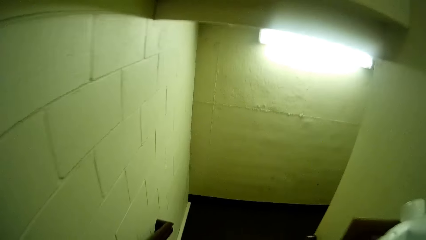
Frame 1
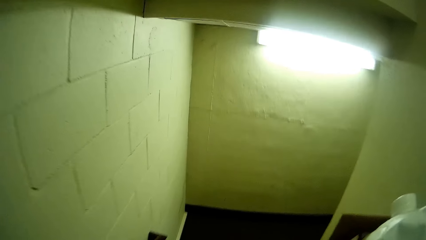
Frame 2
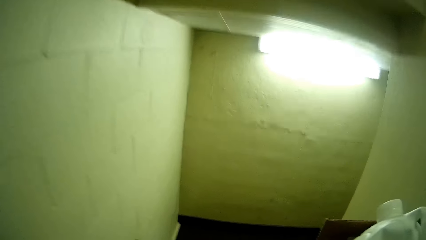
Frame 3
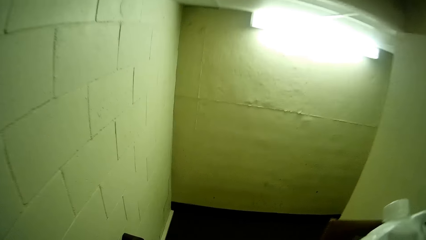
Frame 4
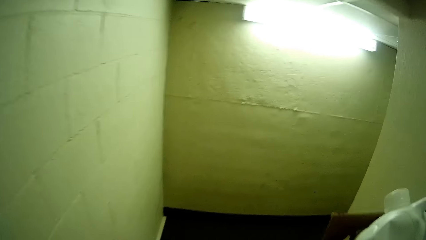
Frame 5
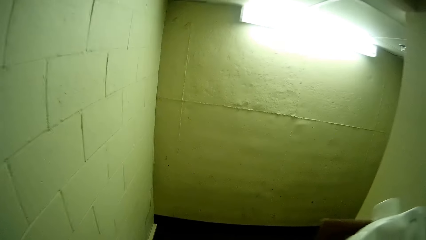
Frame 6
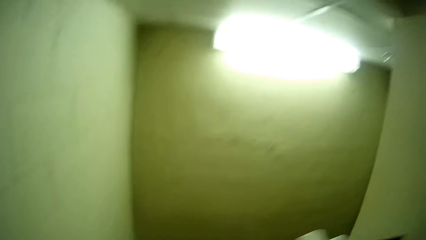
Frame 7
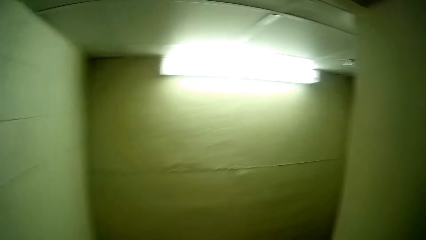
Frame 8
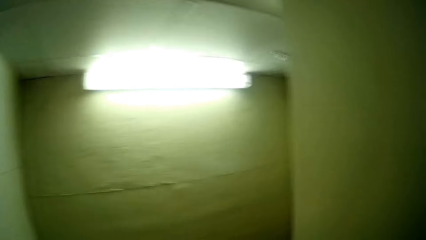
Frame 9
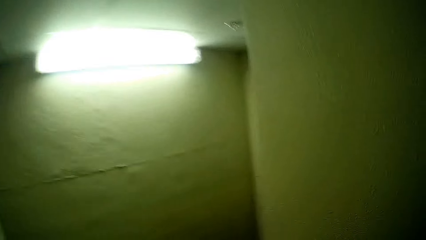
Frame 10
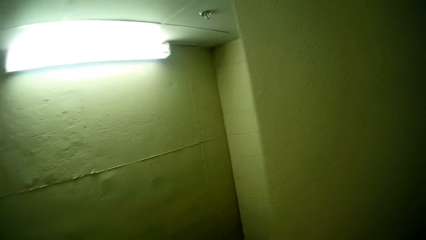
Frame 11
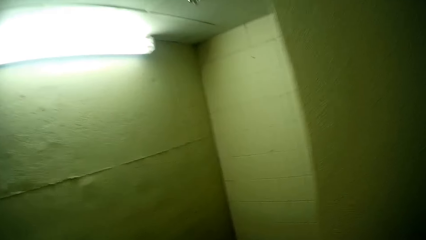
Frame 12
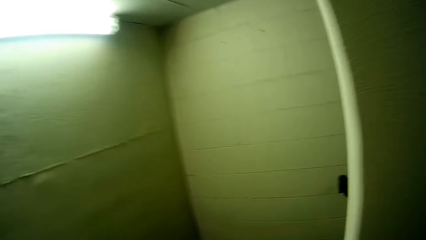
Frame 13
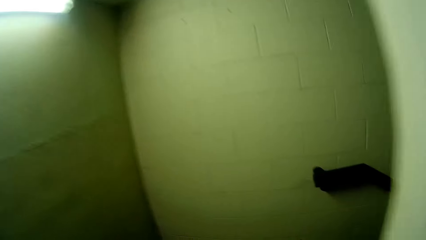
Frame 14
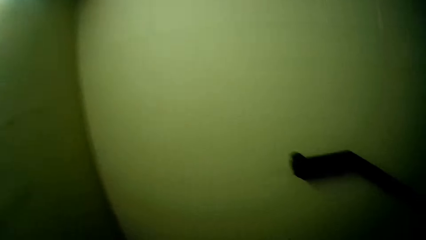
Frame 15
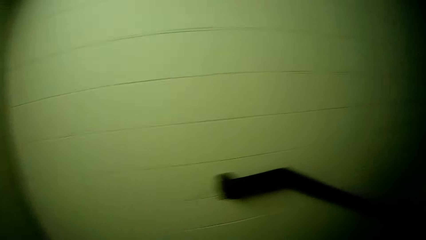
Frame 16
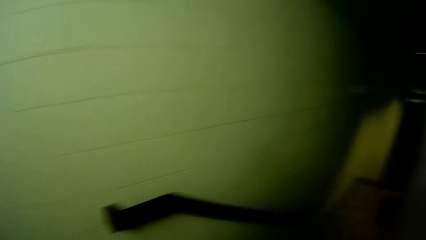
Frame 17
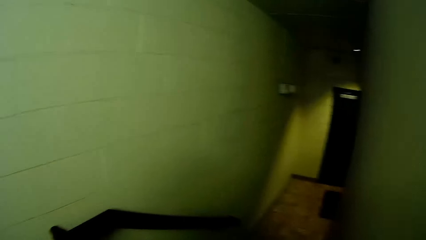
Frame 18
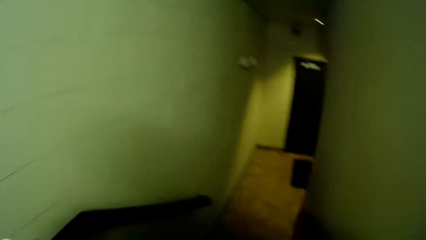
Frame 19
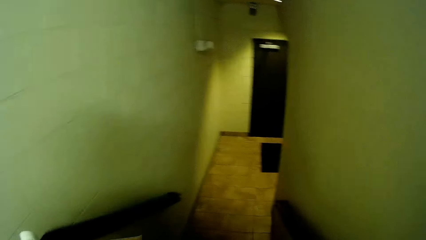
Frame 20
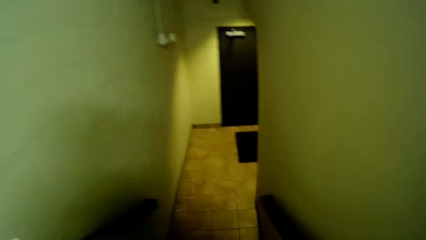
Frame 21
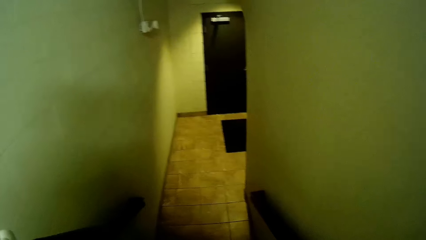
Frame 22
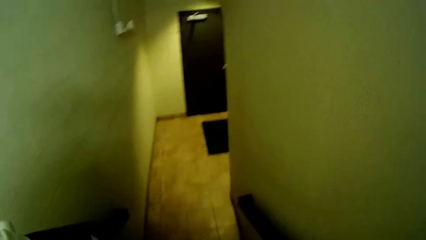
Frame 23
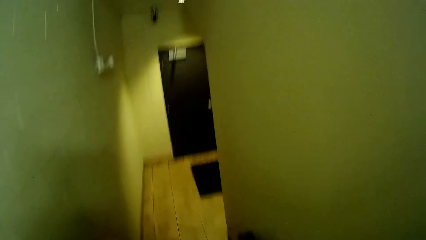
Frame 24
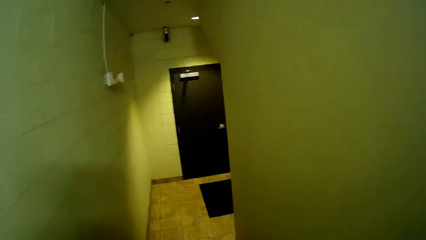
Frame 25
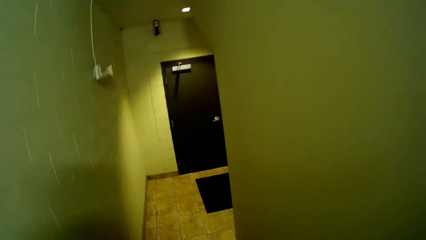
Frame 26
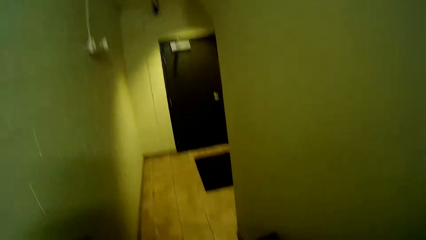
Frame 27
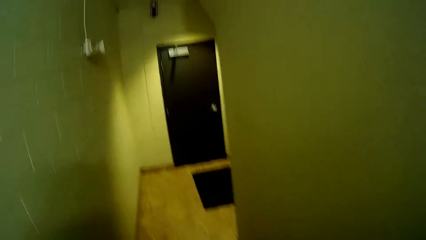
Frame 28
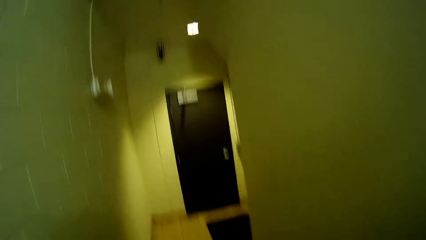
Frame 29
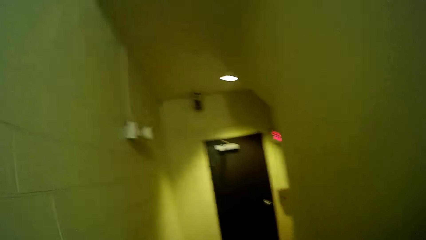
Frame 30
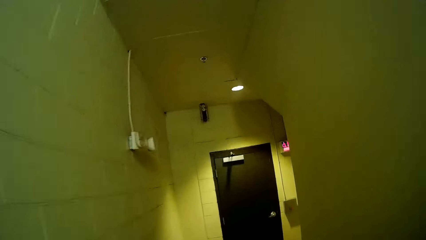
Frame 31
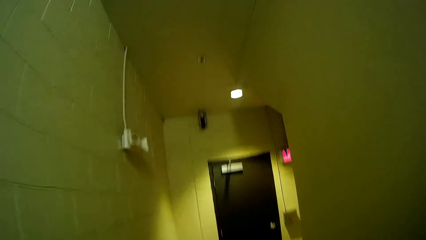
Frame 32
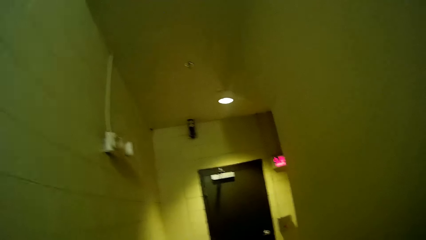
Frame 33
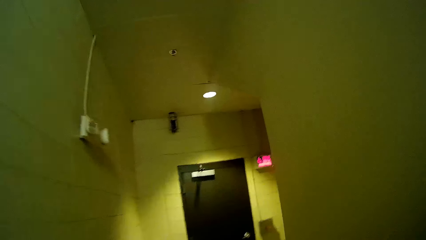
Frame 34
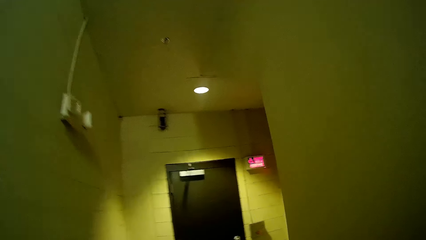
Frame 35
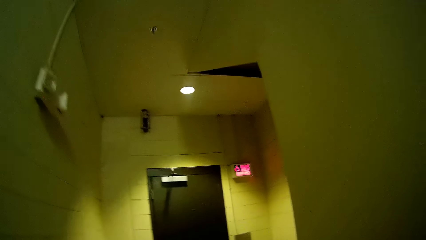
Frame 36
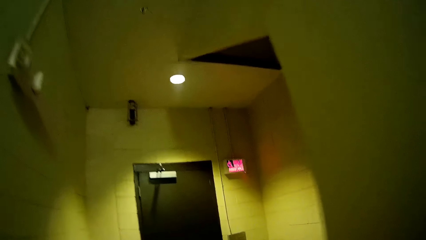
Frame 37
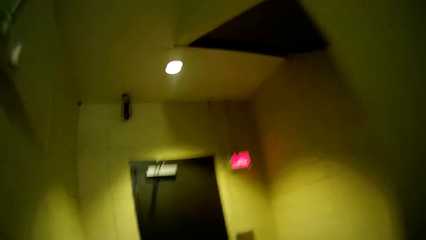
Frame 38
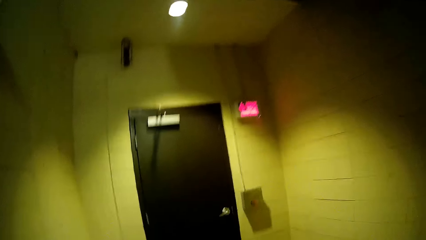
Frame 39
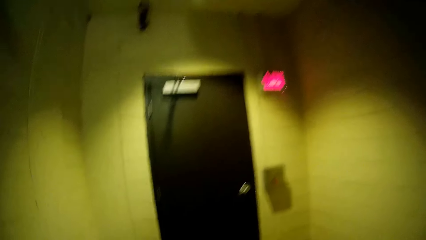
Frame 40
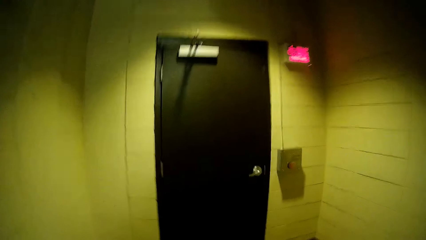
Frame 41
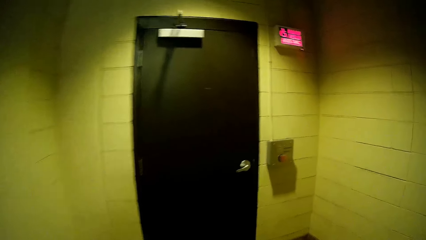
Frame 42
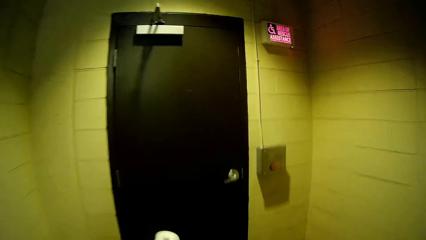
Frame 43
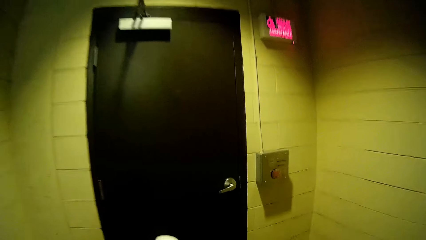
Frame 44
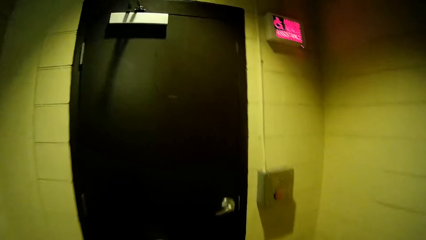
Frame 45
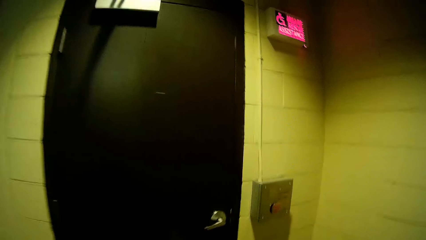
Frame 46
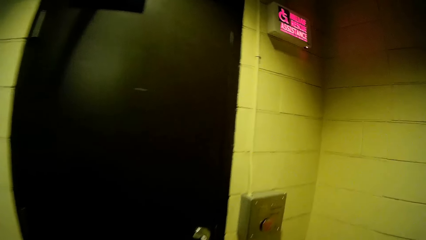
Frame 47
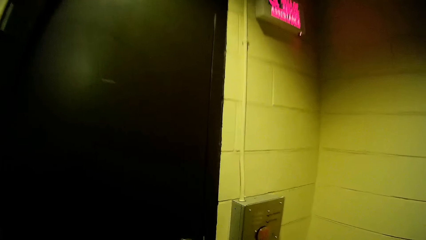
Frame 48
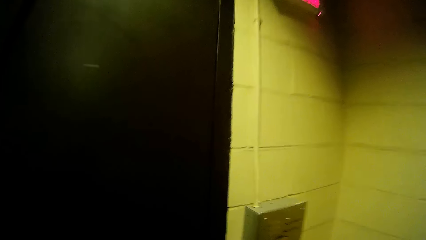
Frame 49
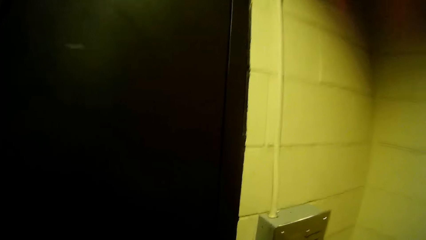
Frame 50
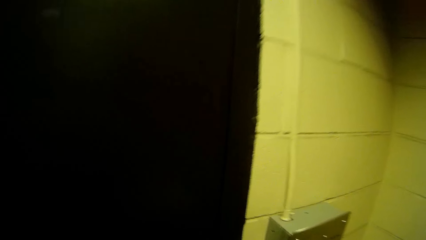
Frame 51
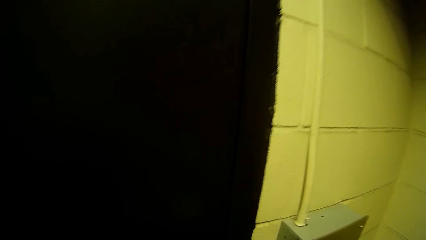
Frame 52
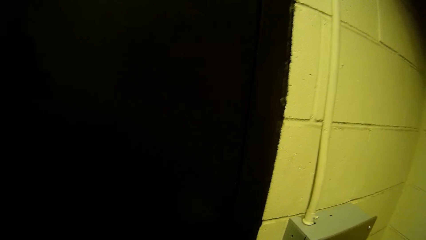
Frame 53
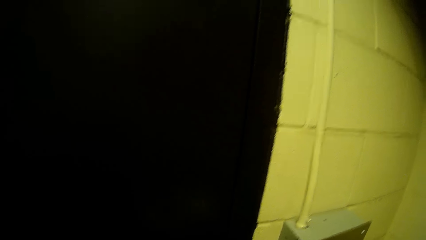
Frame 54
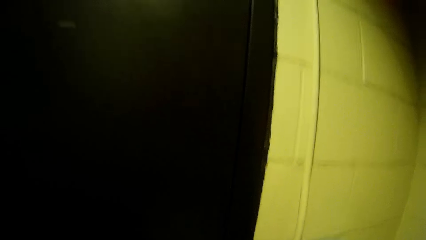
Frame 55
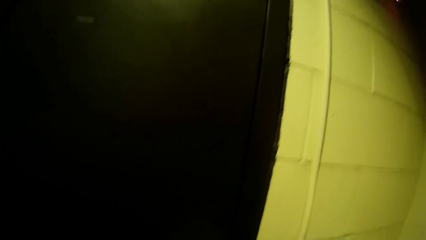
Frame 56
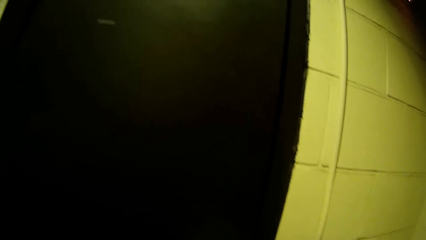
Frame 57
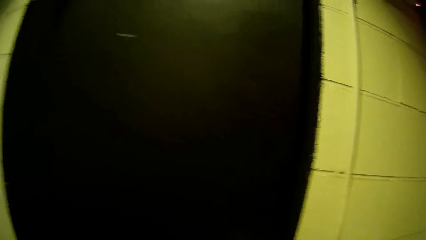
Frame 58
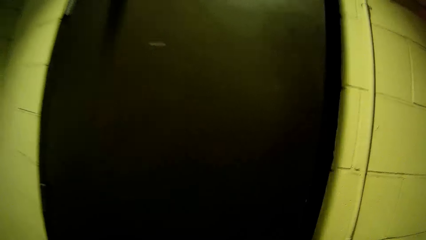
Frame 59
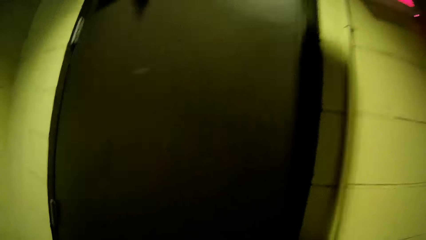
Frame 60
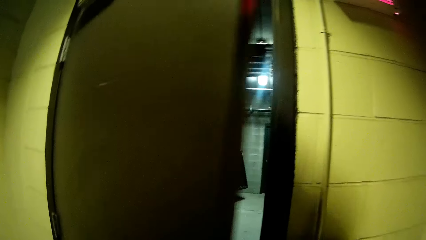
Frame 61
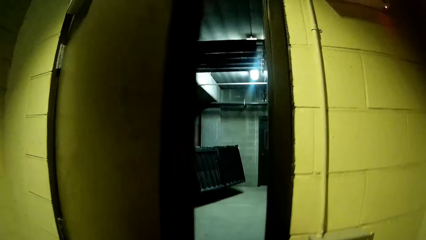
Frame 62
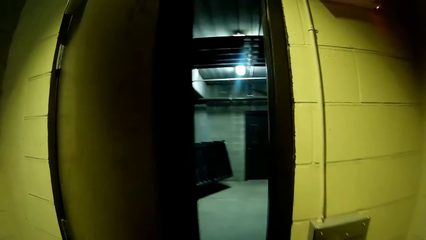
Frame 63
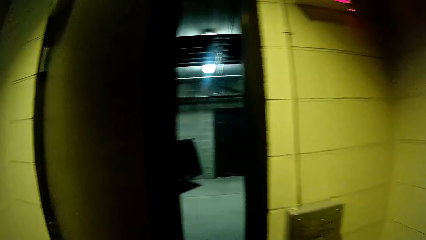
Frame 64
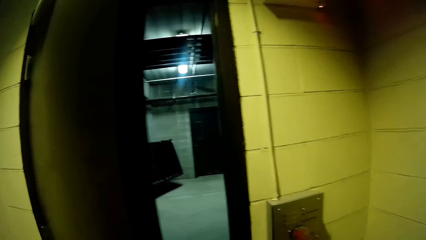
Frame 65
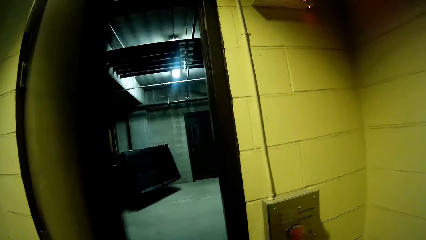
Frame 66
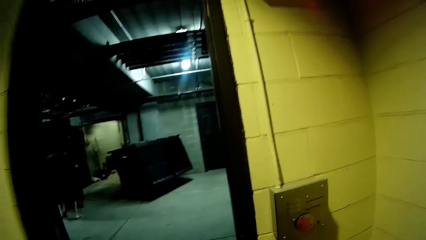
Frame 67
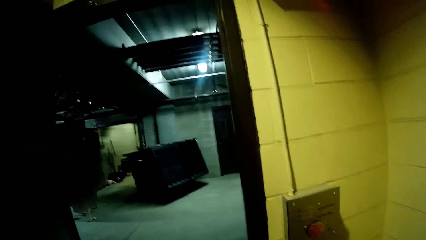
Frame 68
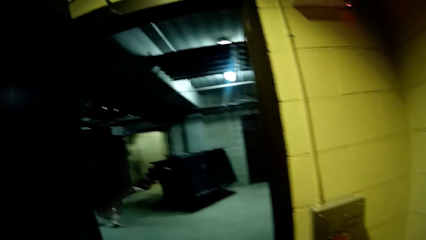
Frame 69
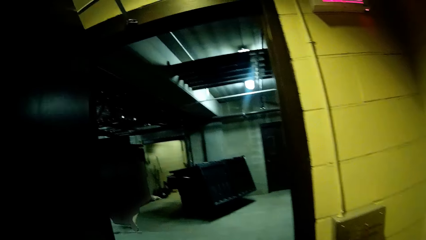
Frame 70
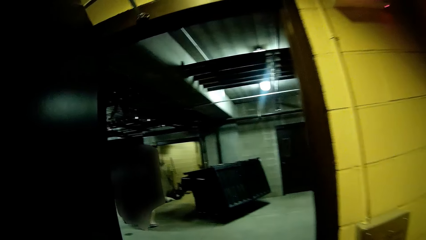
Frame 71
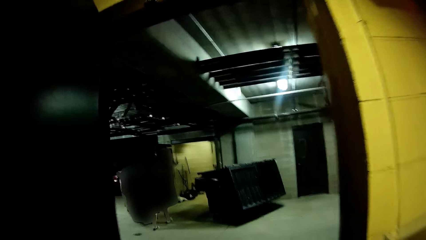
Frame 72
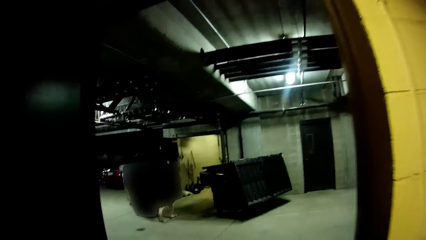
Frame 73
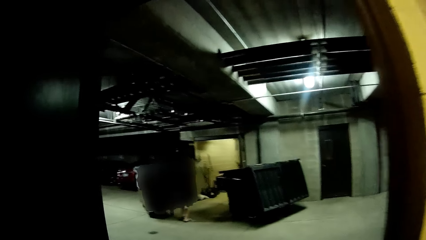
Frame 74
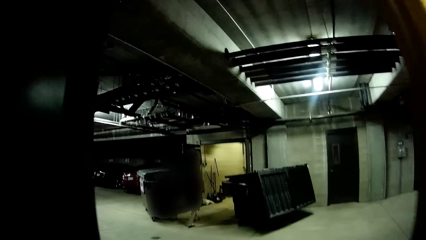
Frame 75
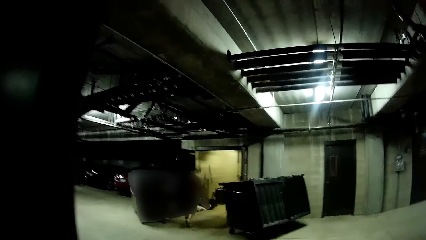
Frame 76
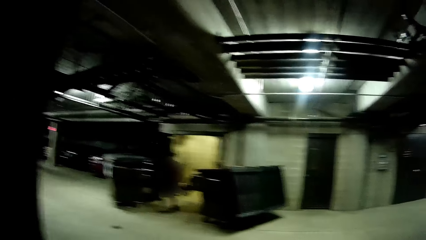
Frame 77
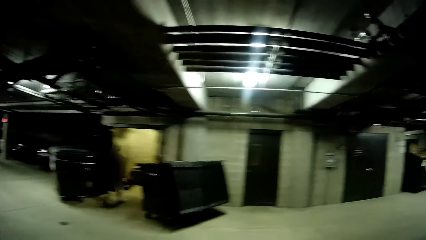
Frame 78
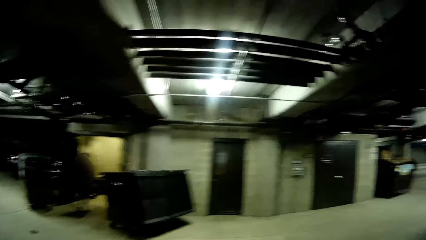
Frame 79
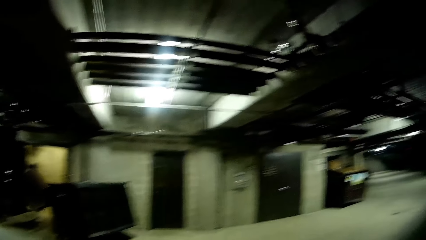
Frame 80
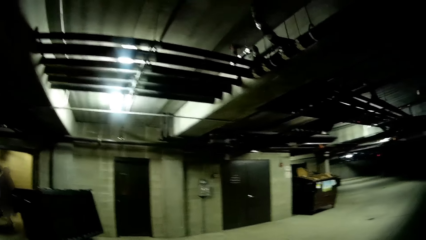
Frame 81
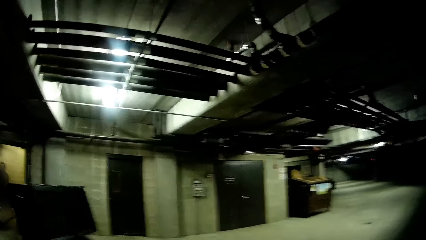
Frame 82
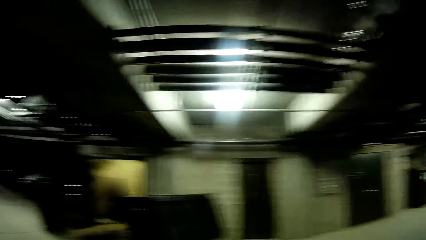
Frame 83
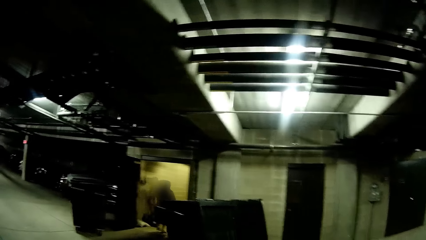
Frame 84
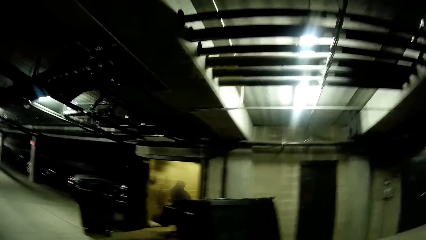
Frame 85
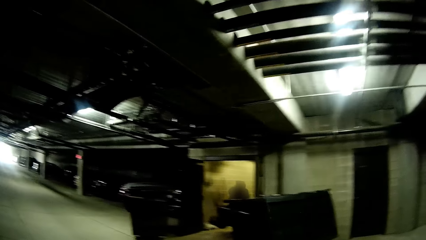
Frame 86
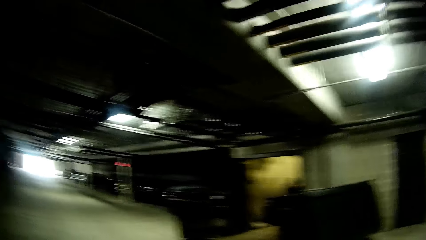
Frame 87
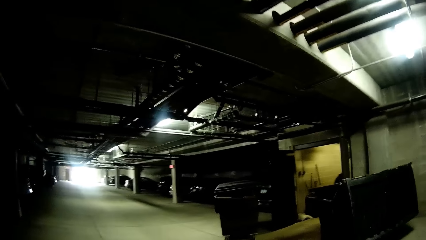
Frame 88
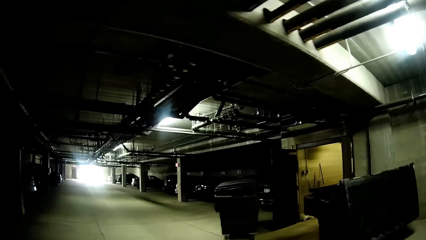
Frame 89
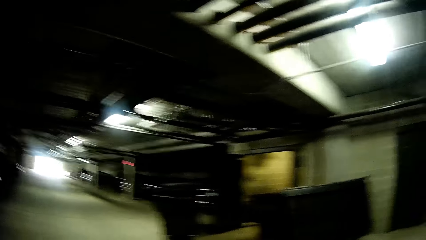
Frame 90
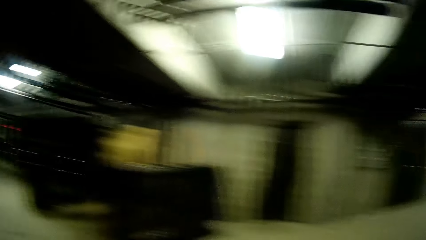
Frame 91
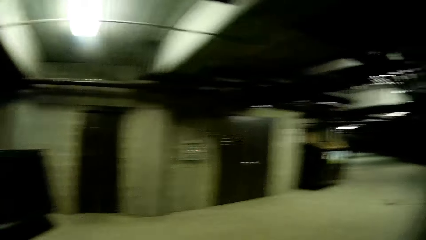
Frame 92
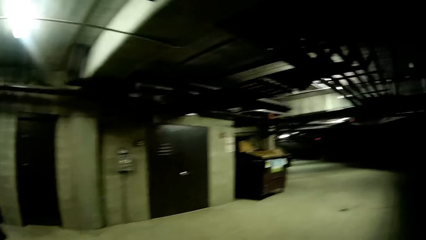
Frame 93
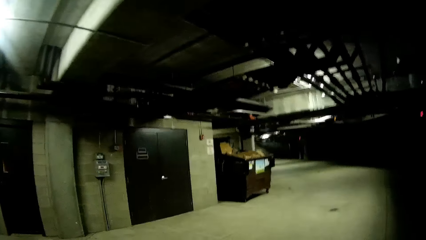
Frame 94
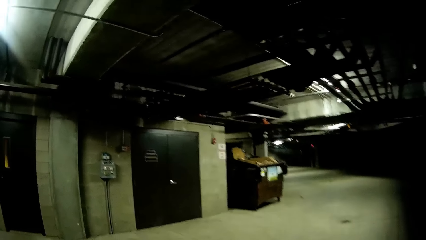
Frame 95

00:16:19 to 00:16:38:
The camera wearer walks in a parking lot. She opens a door with her left hand.
